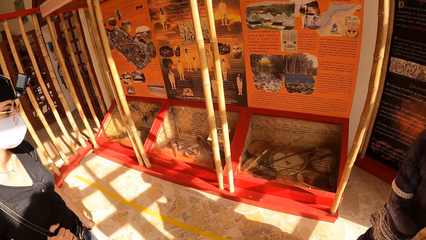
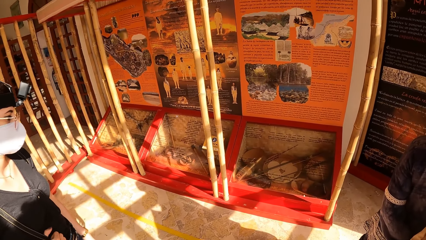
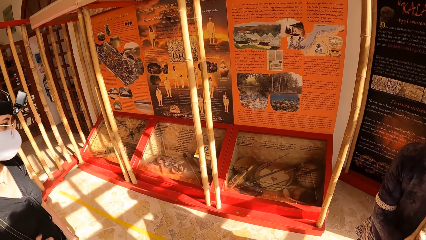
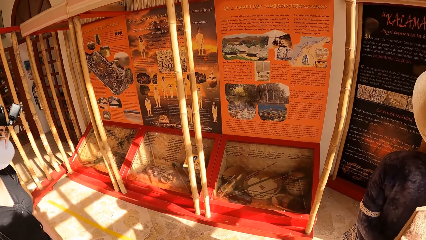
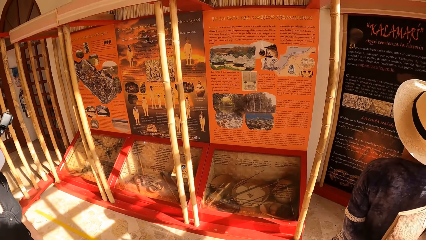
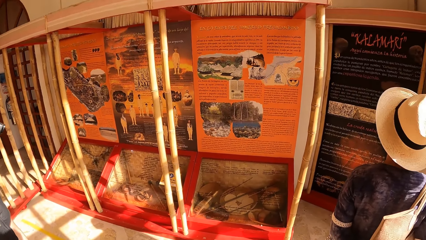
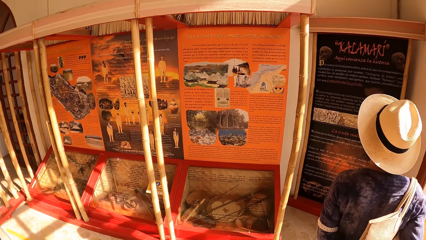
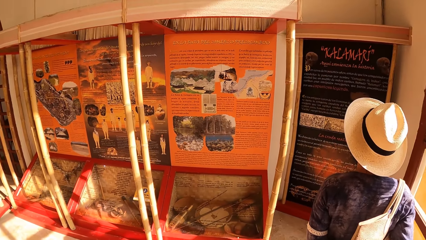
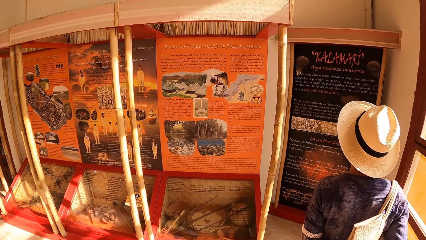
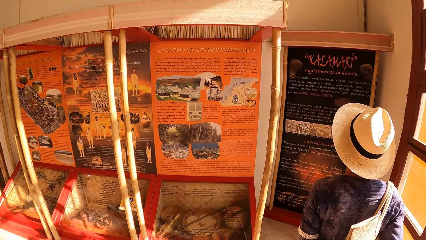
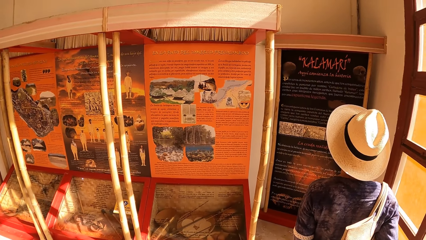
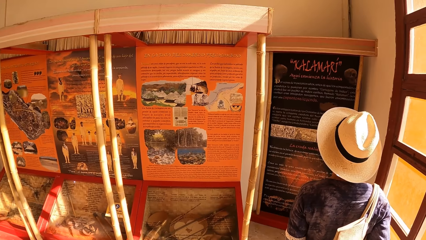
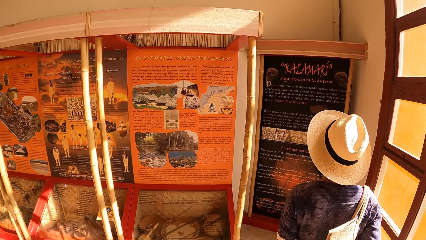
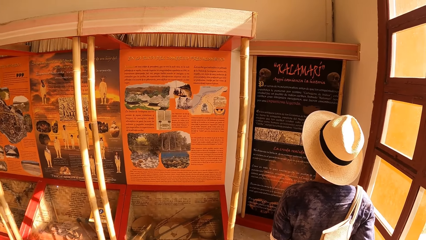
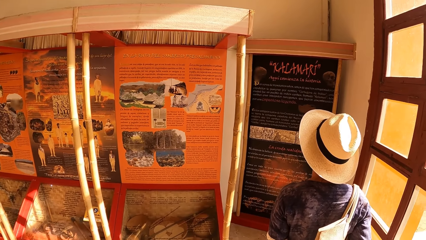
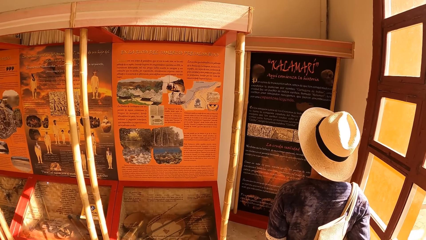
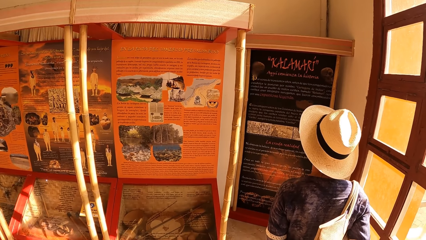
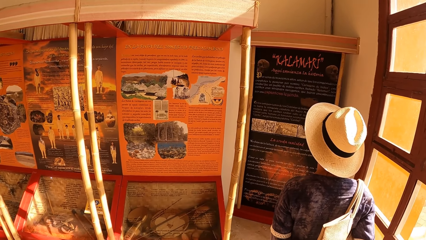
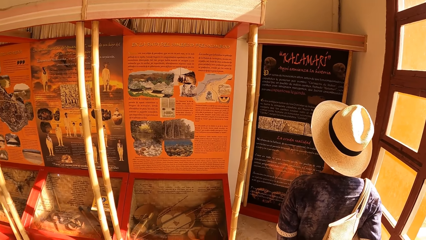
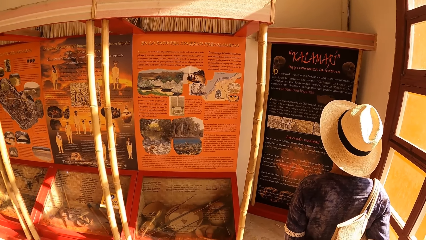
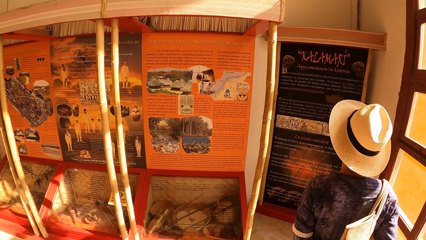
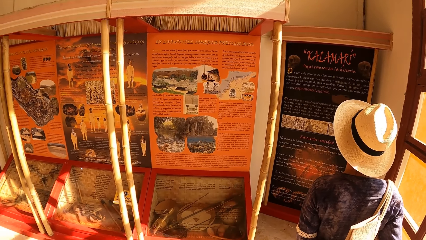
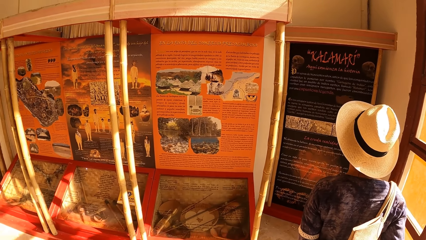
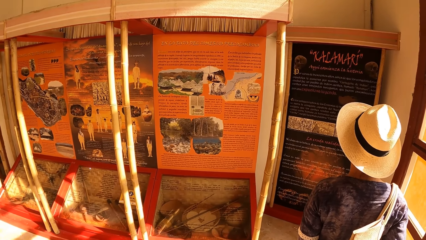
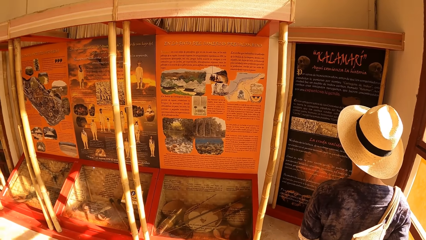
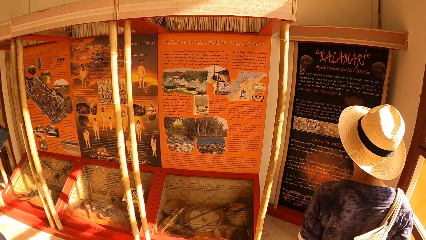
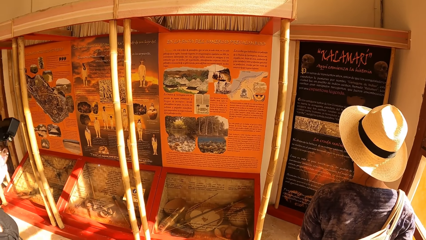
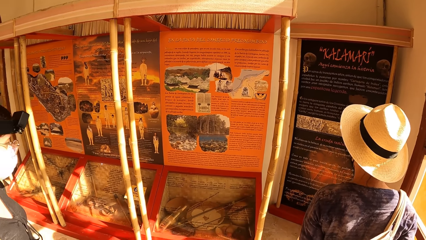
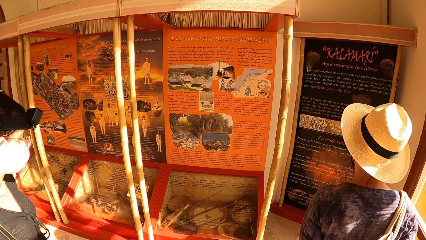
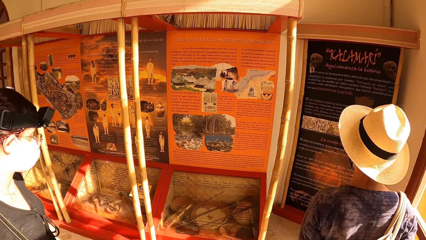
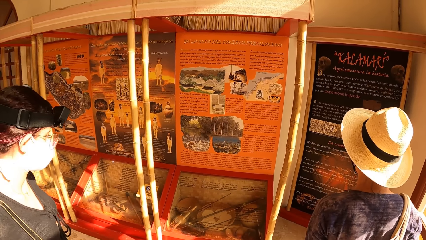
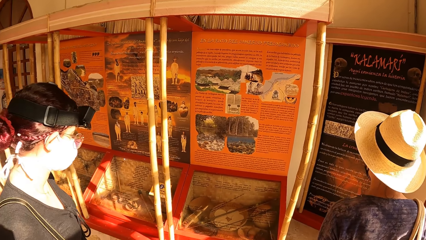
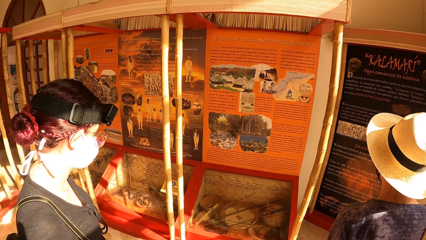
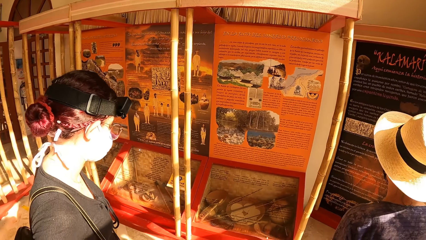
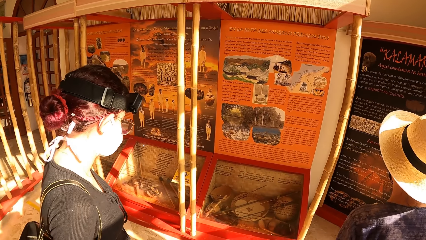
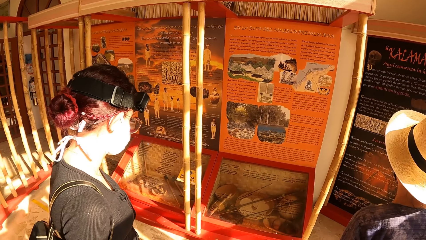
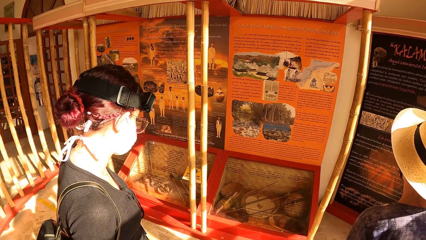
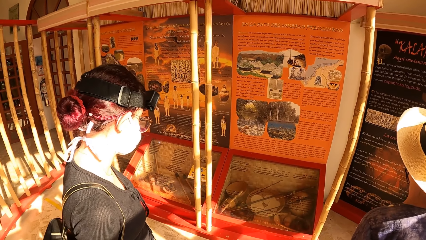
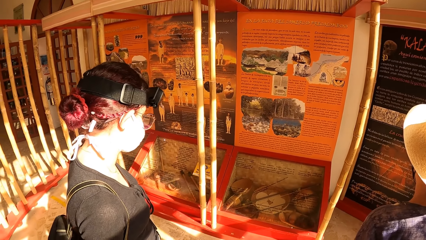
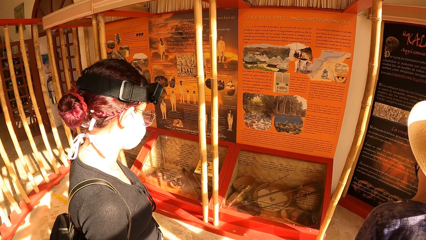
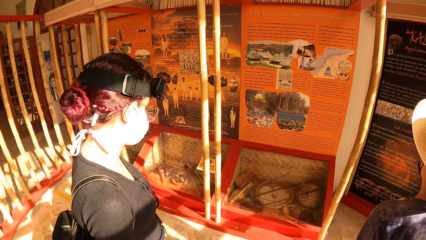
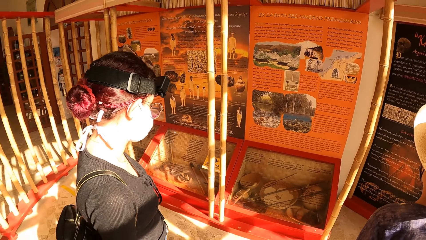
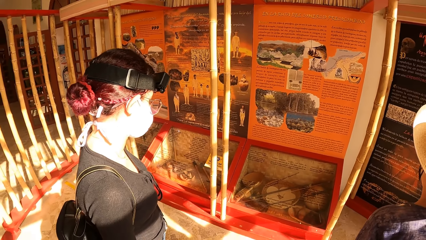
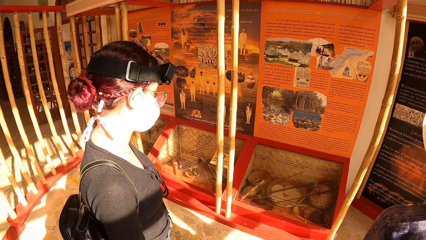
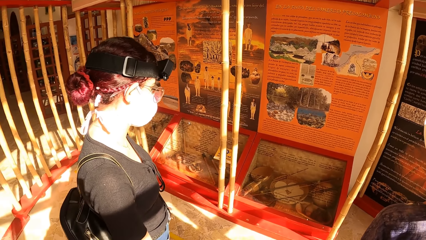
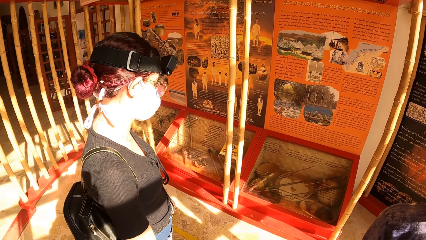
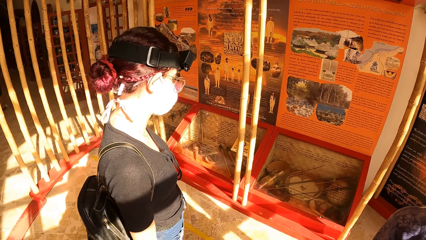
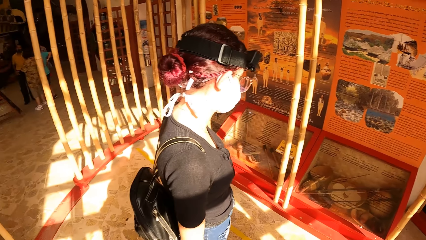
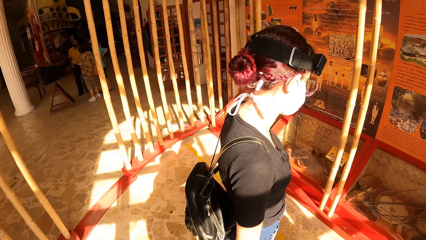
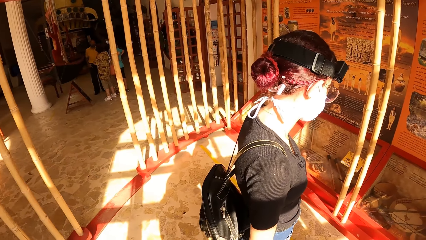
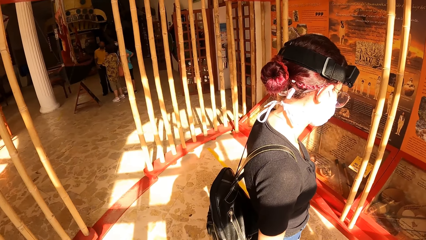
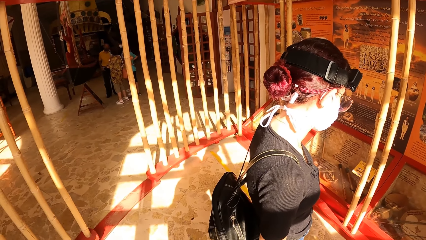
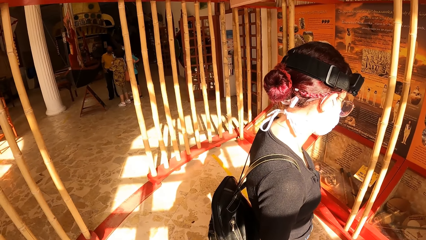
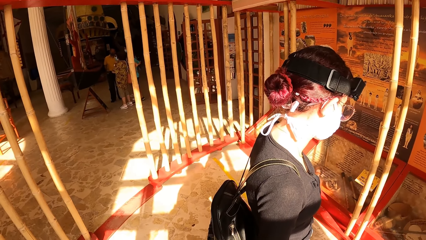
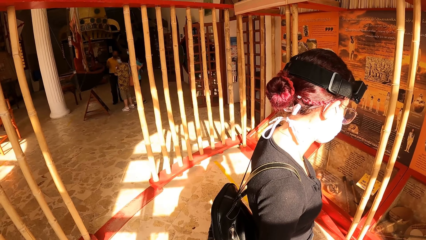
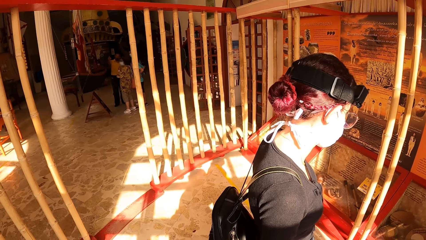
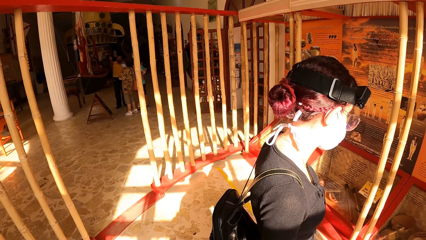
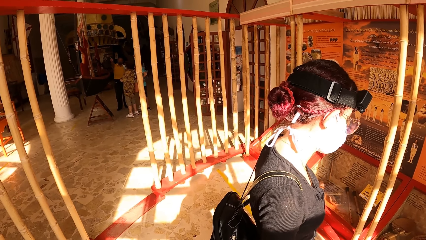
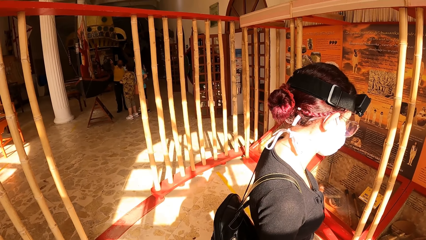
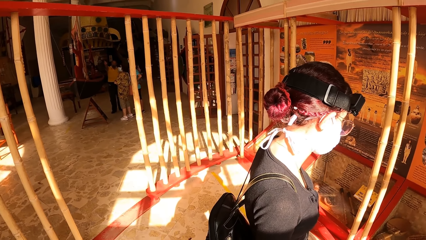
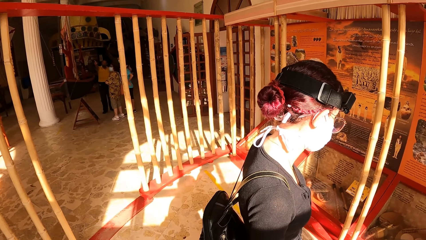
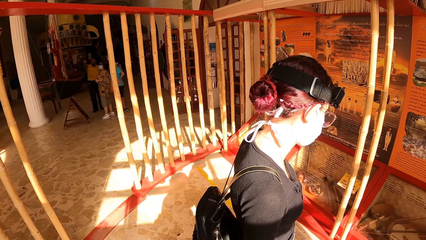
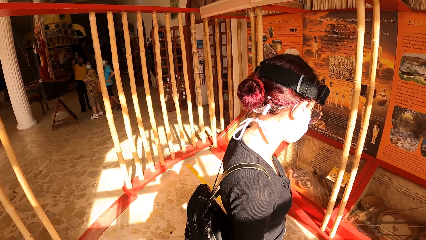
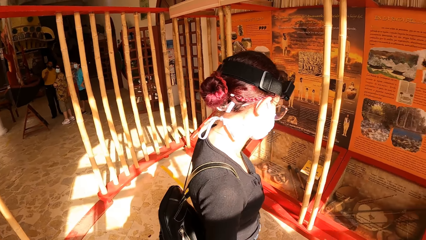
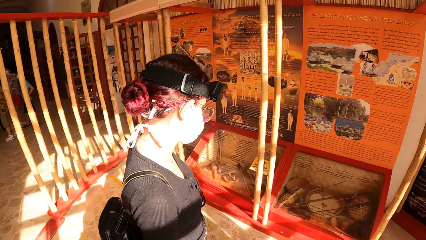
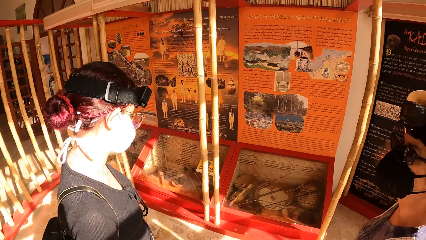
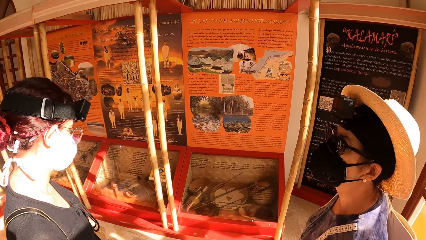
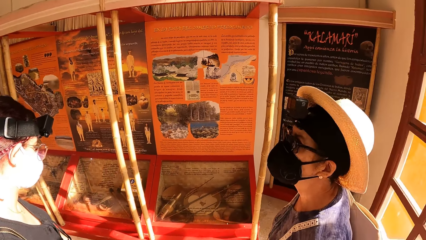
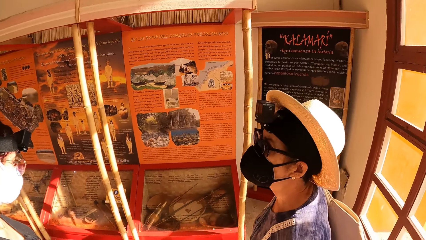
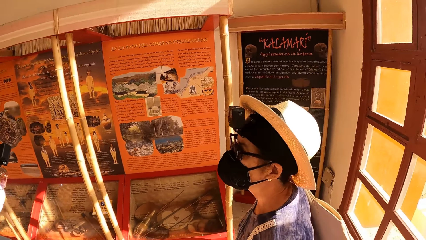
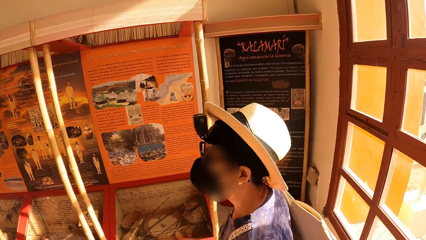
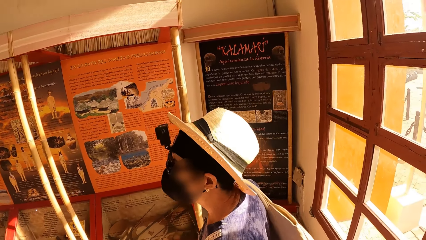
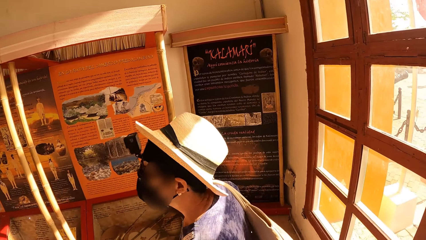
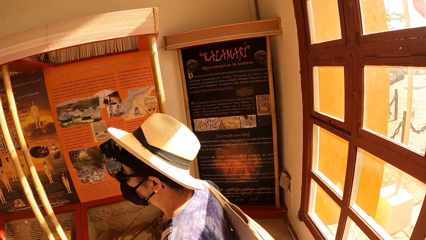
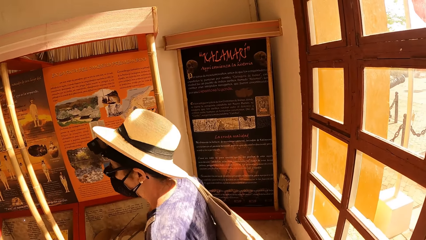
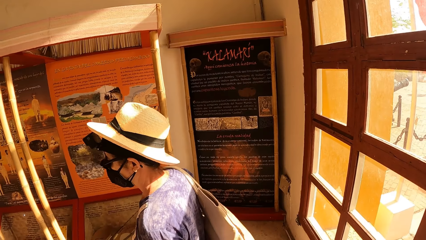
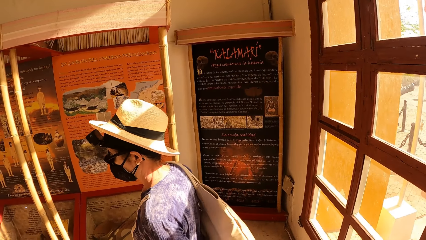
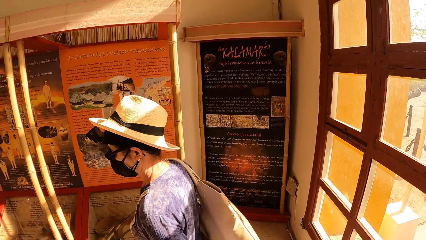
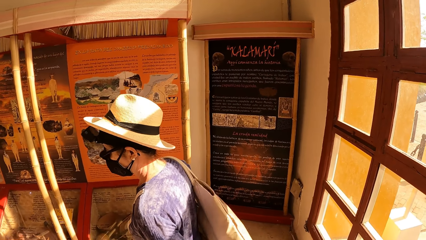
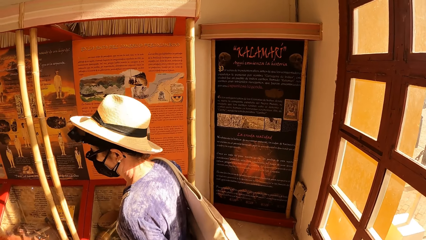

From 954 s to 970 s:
The camera wearer looks on the board. A man interacts with a boy. The man interacts with a woman. The man interacts with another woman.
